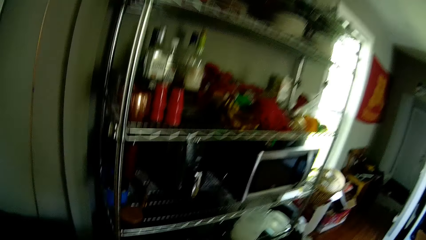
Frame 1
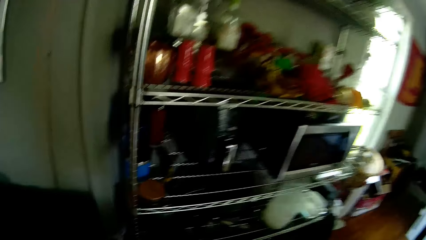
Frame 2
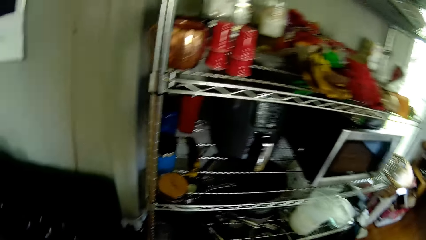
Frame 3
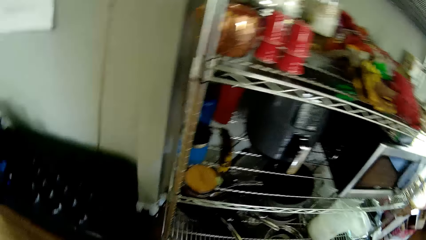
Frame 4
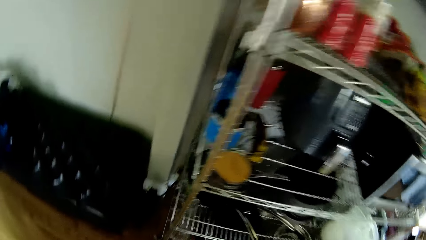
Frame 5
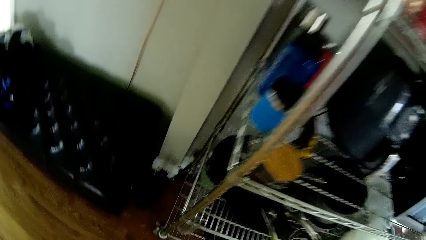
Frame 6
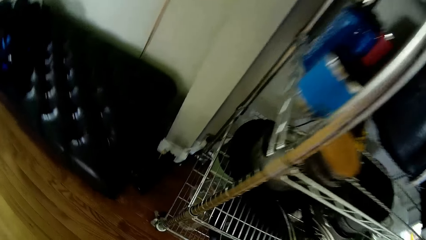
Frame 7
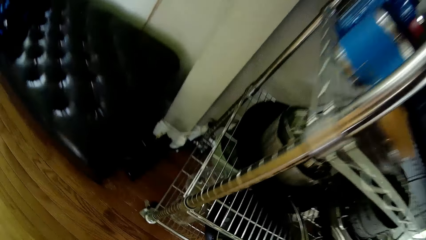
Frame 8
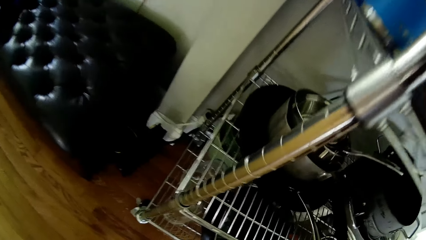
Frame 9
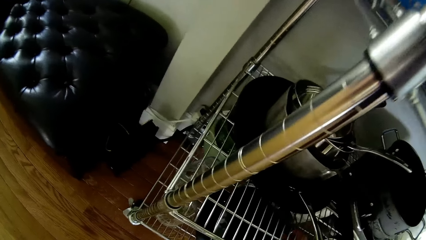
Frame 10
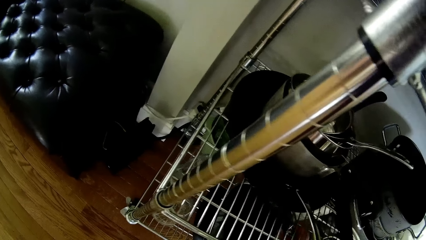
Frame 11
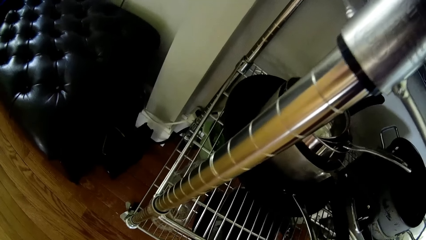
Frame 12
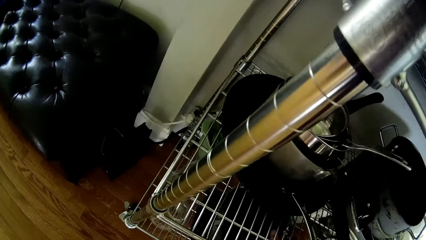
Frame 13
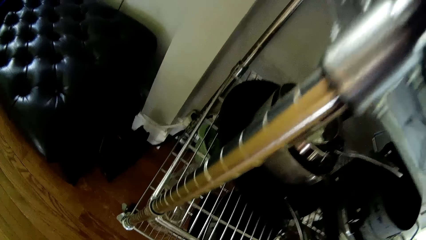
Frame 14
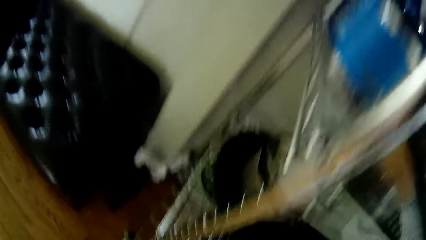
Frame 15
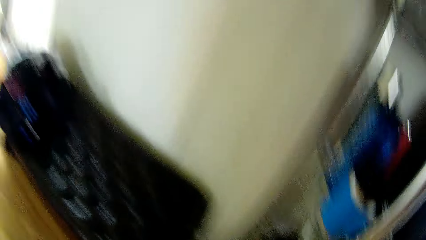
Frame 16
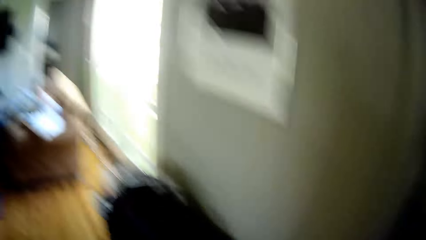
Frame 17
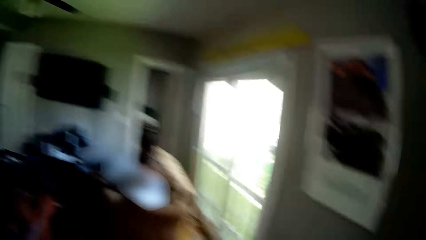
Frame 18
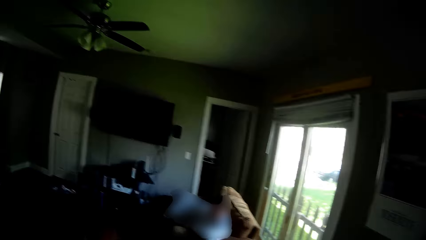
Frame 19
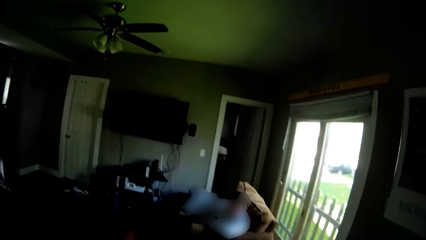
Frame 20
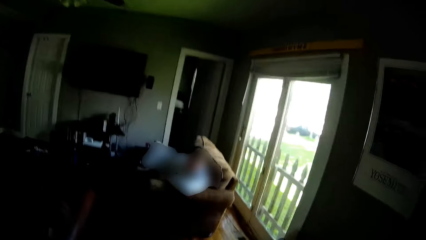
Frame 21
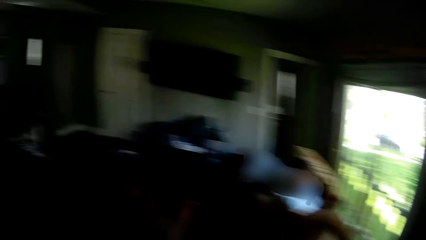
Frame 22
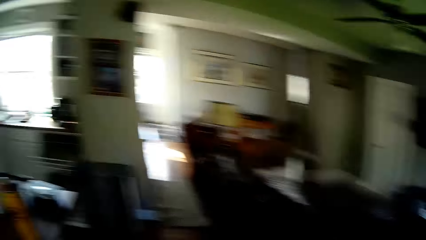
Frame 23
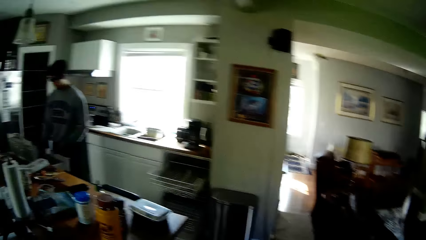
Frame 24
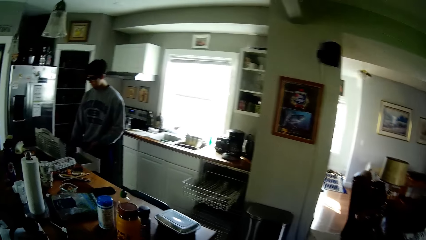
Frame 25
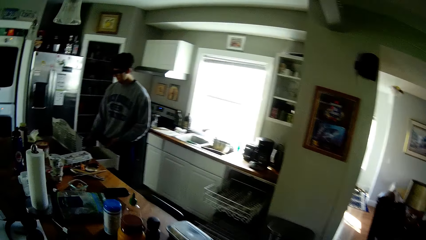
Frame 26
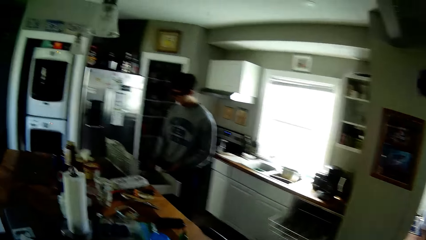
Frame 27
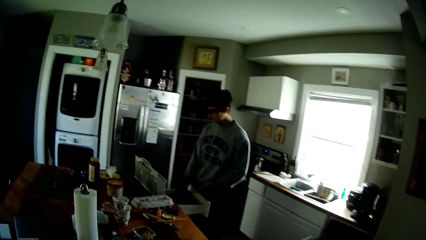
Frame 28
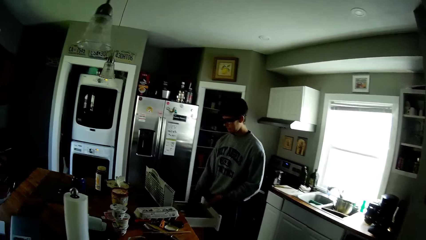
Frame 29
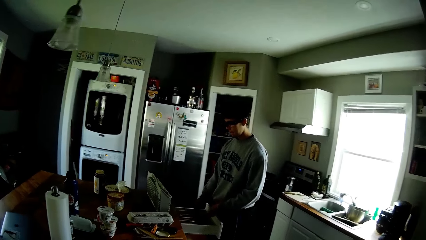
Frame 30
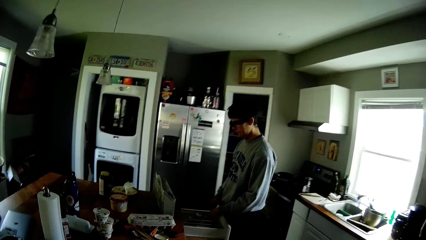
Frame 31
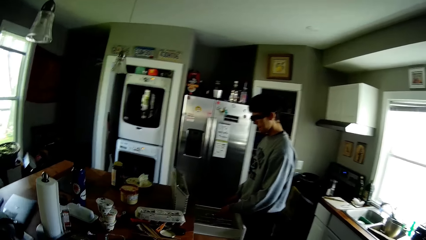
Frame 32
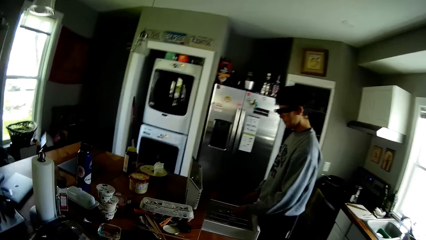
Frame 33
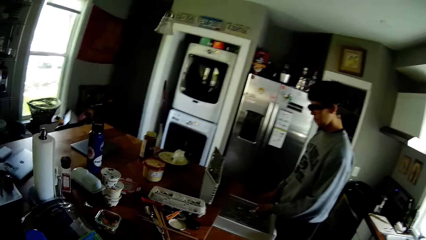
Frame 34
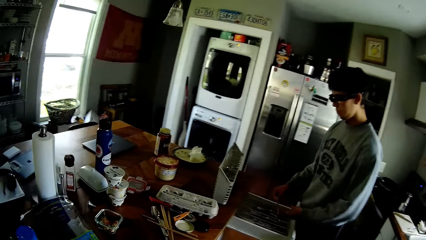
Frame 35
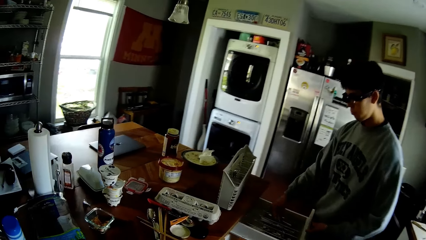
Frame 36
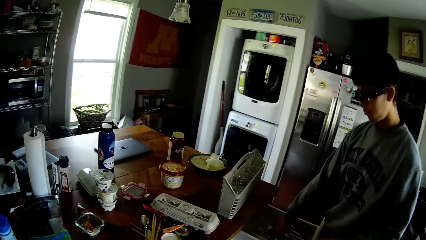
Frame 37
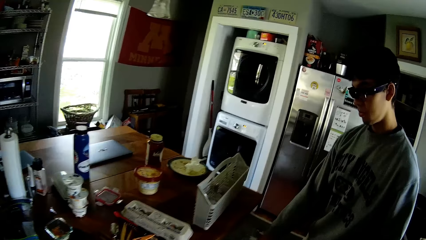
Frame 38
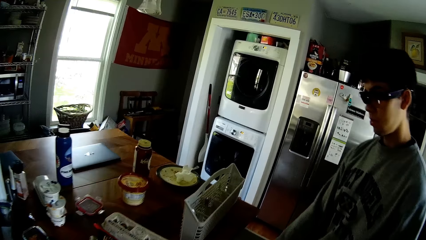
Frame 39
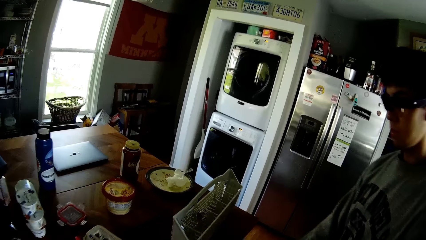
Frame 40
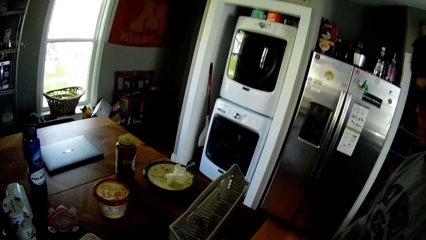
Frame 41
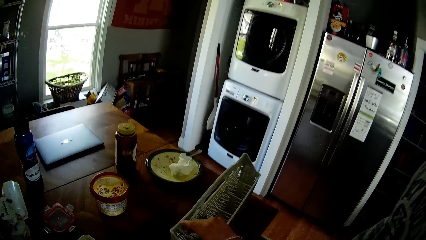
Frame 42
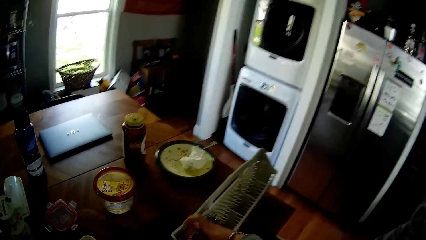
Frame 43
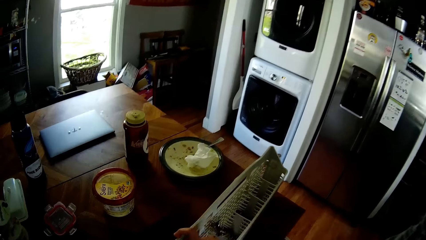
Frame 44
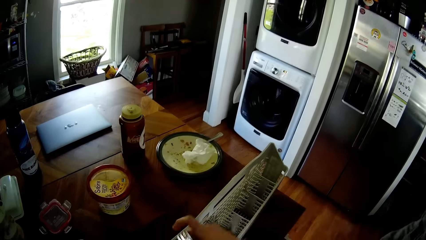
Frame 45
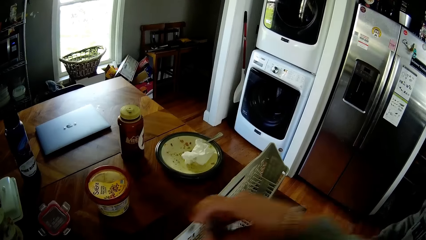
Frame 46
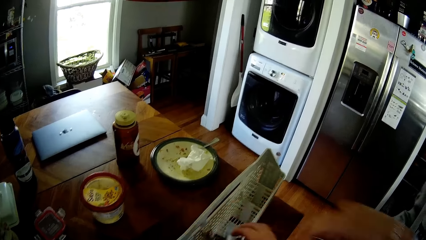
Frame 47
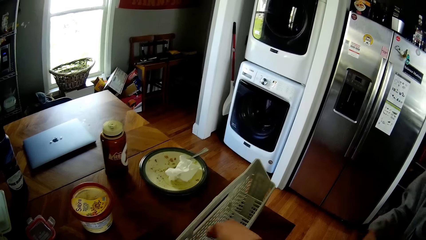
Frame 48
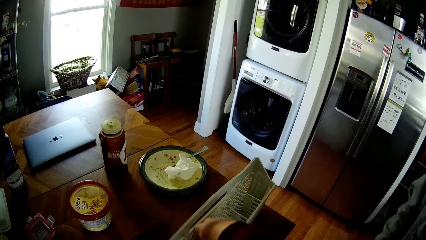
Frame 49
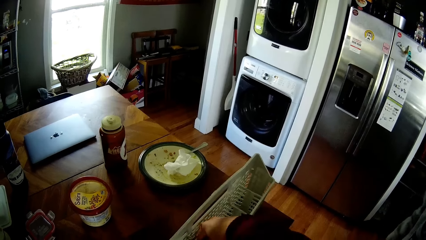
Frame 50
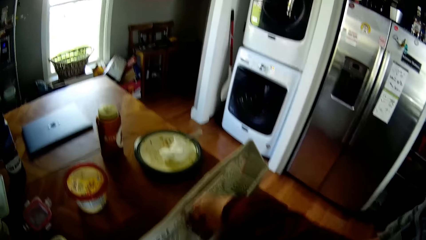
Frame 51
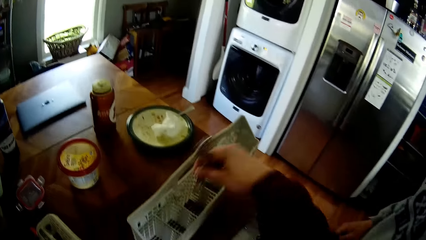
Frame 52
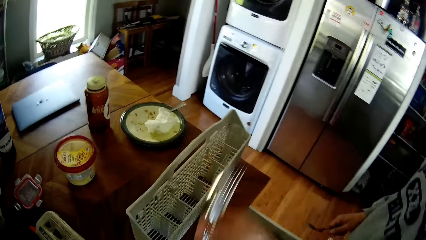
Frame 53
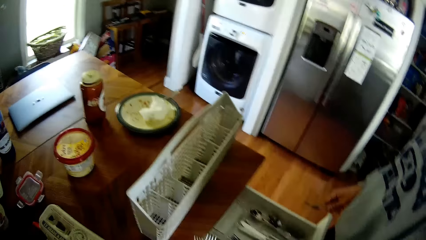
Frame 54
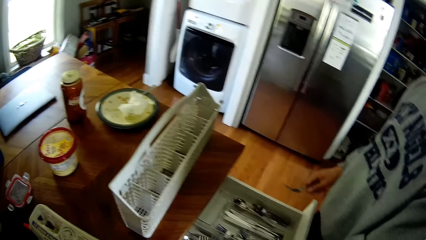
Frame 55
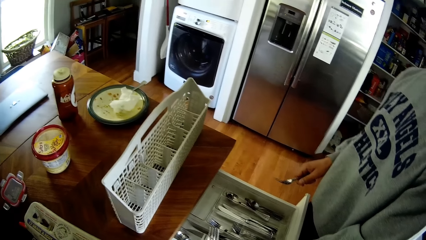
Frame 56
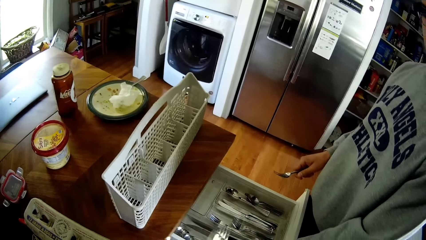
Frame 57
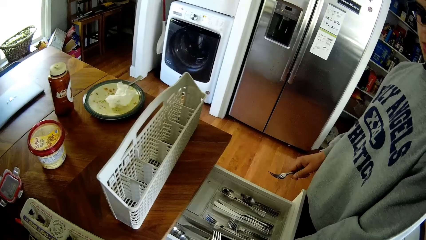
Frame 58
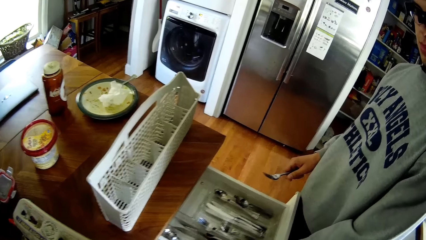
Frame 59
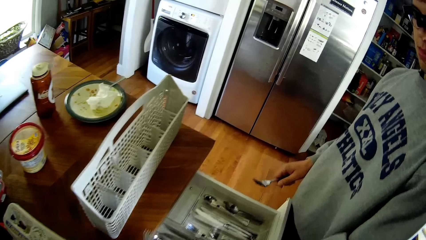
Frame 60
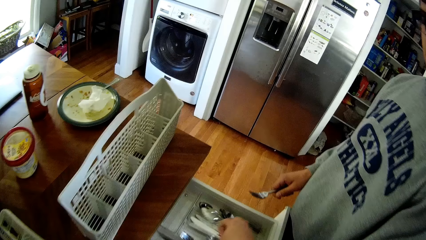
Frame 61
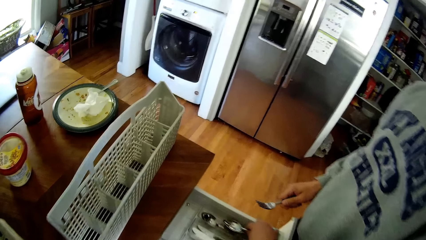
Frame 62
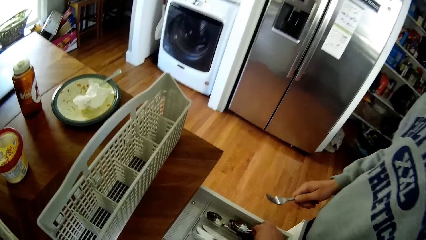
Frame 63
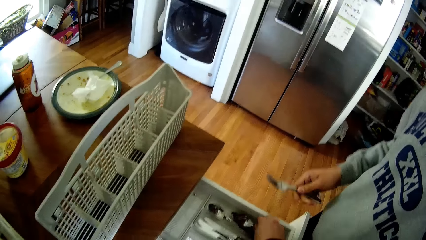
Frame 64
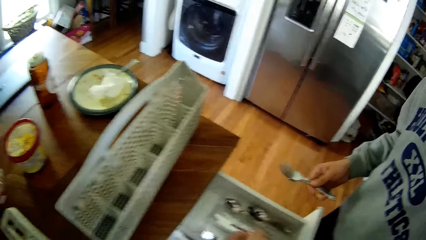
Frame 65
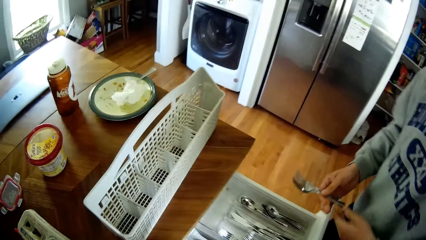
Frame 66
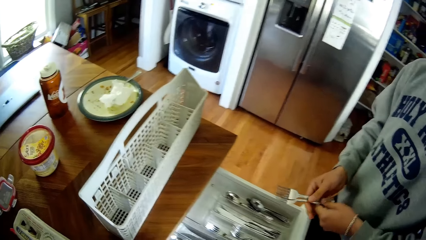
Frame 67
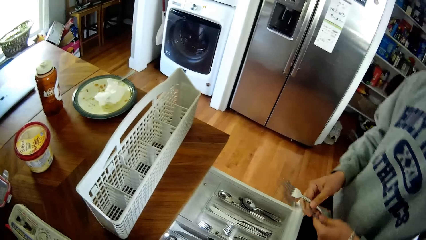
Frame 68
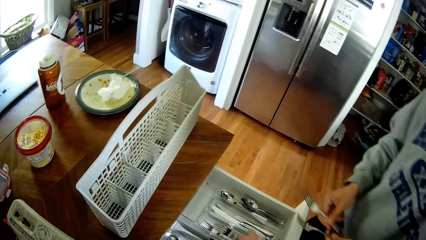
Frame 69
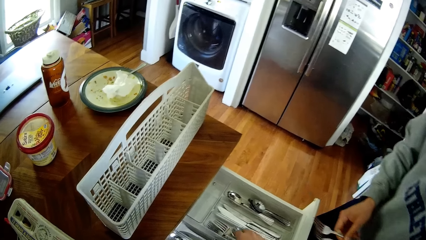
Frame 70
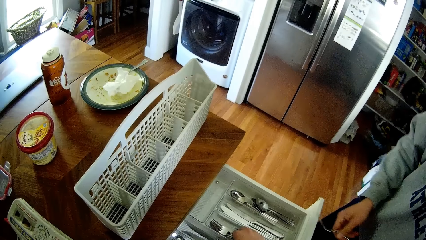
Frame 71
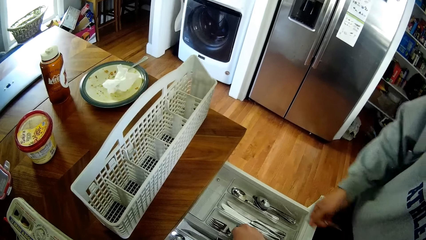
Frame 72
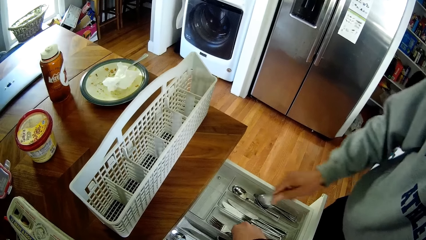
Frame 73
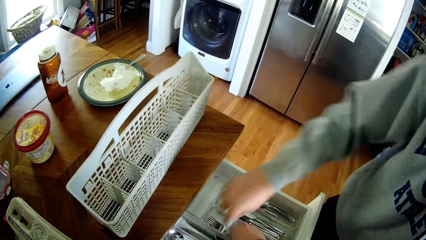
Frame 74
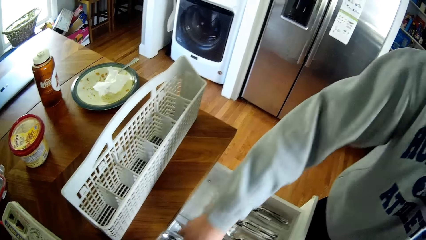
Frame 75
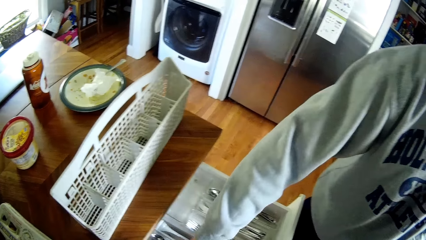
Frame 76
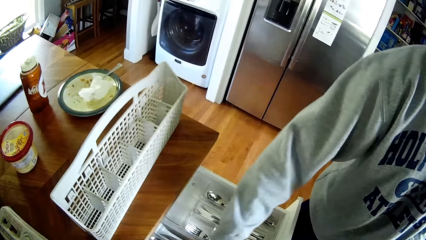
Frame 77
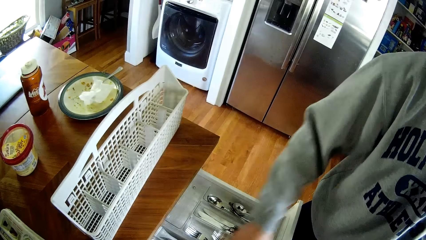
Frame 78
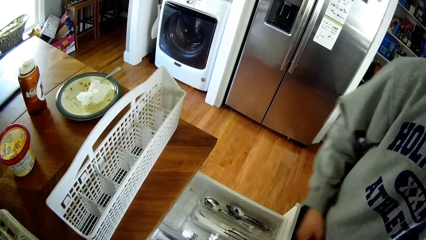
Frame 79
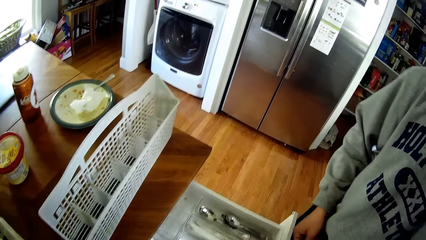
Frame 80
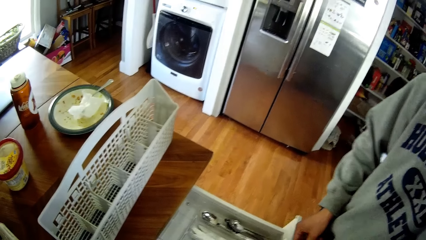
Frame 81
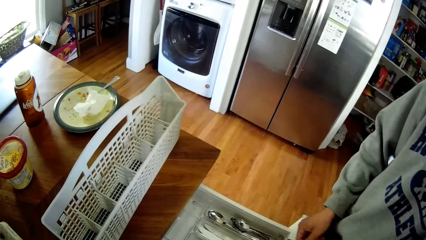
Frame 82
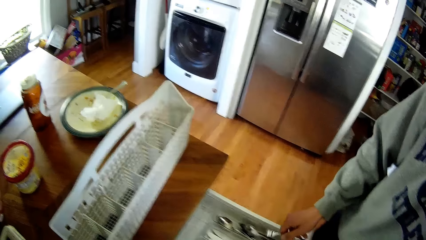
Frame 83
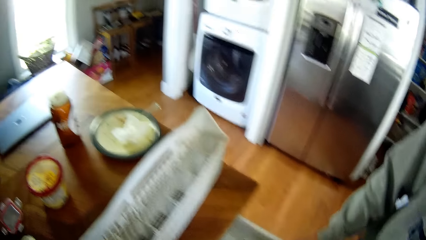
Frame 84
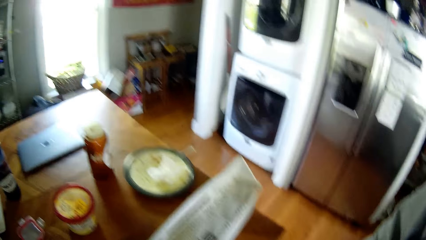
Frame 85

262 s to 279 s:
The camera wearer looks below the utensil rack. He looks around. A man drops spoons in the drawer with his right hand. The man arranges the utensil drawer. The camera wearer drops a plastic spoon in the rack with his right hand. He raises a hand. He picks up pieces of forks from the spoon rack with his right hand. He holds a fork. He drops the forks in the drawer with his right hand. The man places a fork in the utensil drawer.
